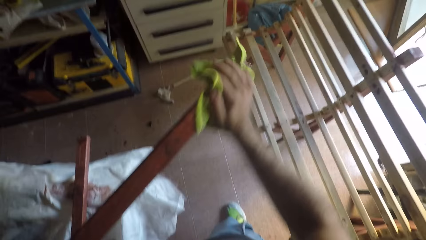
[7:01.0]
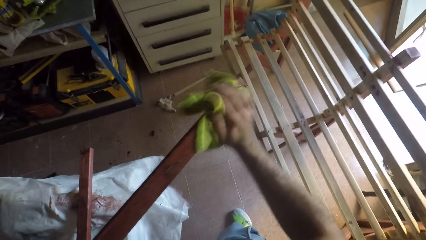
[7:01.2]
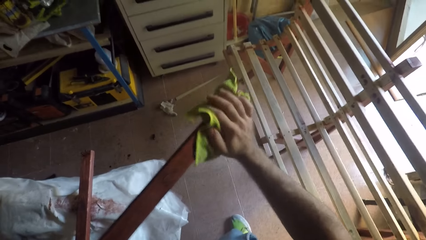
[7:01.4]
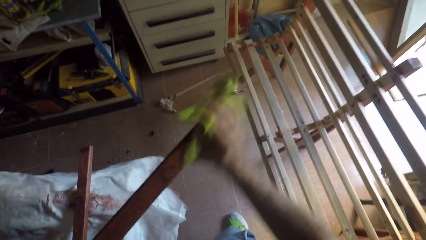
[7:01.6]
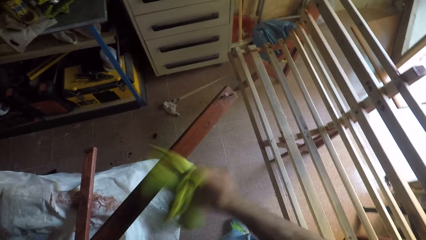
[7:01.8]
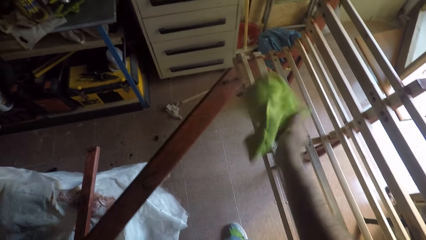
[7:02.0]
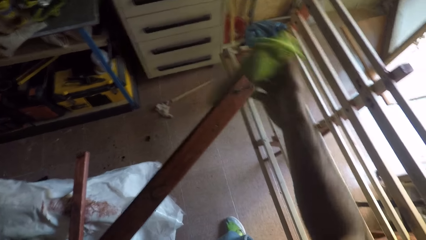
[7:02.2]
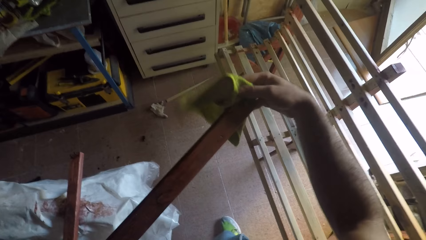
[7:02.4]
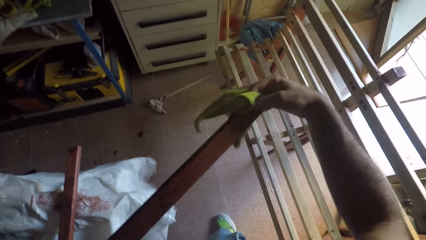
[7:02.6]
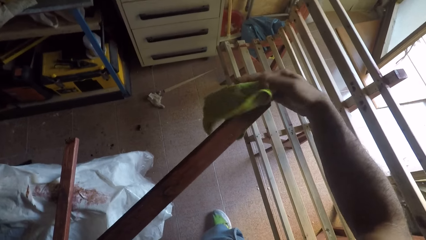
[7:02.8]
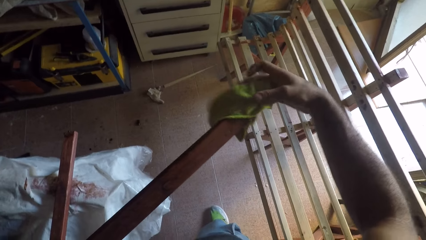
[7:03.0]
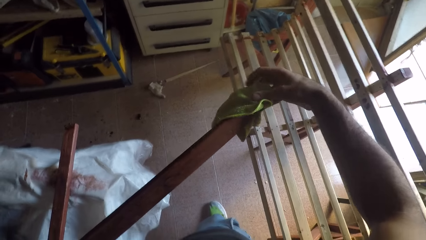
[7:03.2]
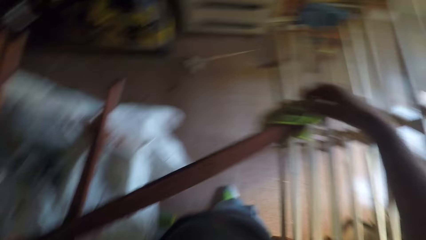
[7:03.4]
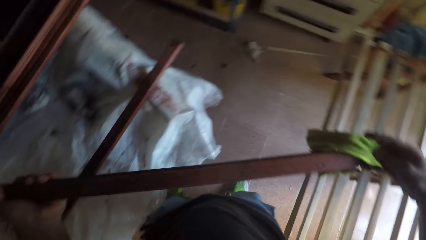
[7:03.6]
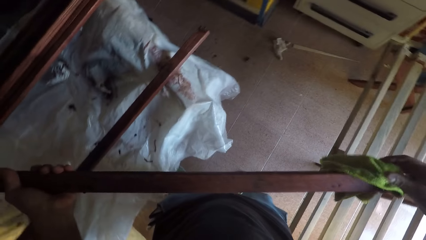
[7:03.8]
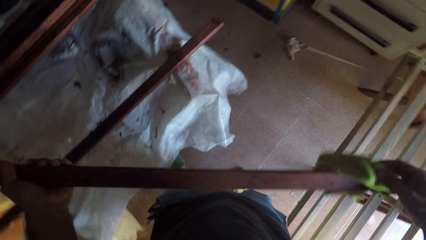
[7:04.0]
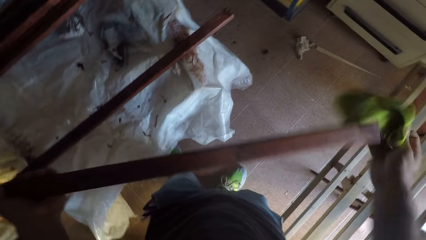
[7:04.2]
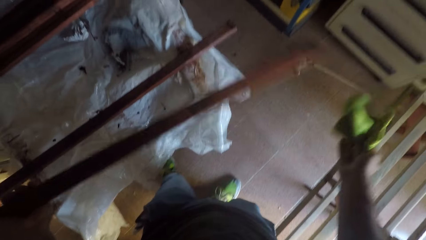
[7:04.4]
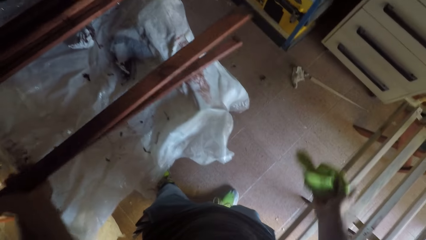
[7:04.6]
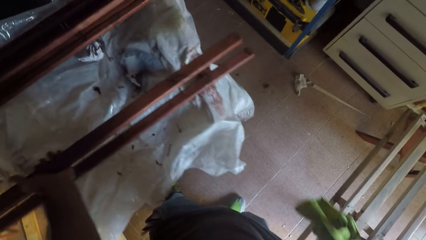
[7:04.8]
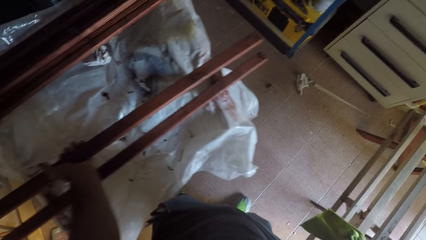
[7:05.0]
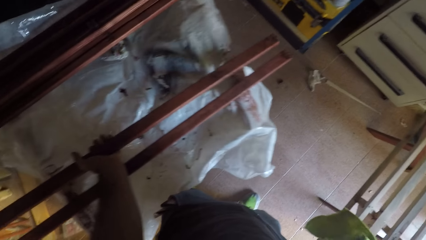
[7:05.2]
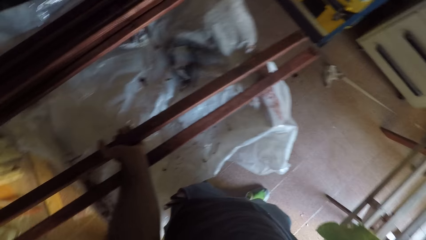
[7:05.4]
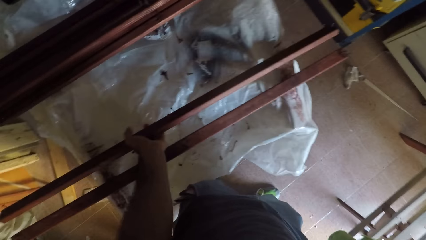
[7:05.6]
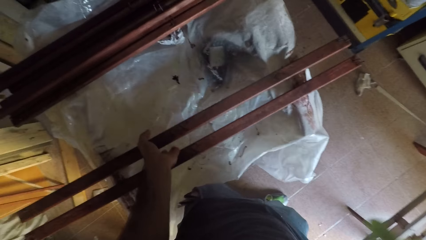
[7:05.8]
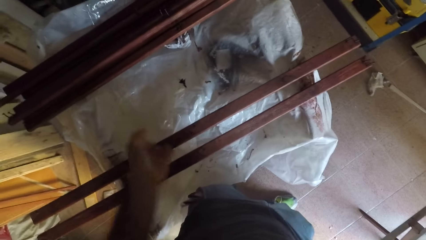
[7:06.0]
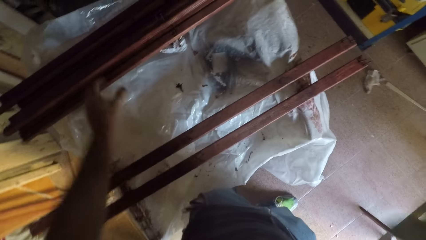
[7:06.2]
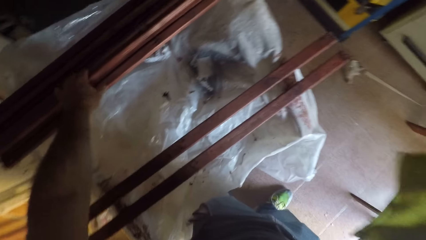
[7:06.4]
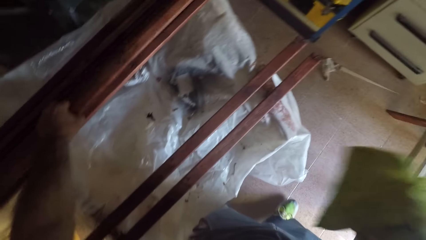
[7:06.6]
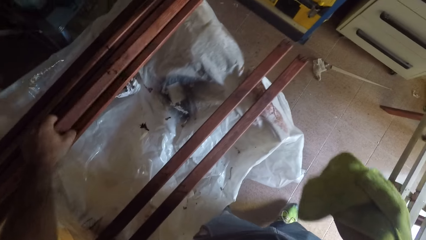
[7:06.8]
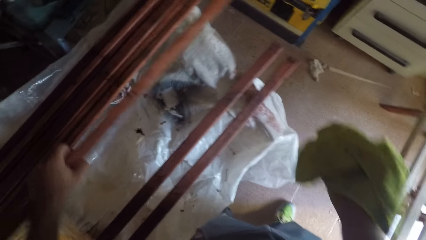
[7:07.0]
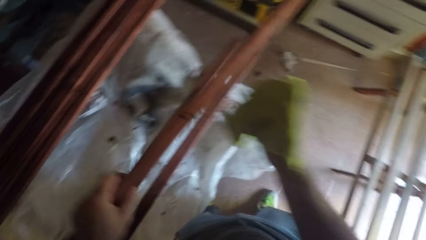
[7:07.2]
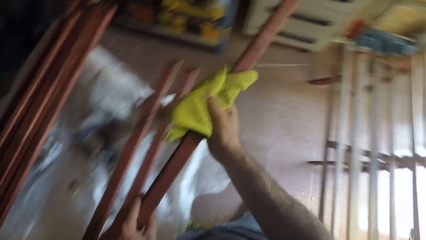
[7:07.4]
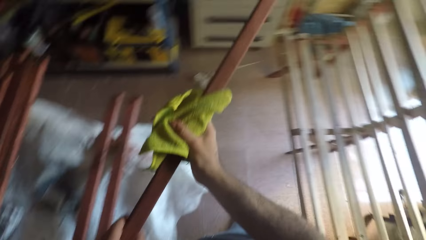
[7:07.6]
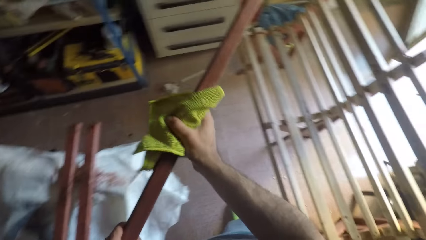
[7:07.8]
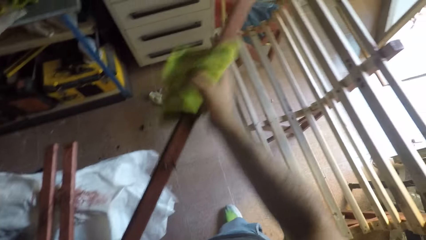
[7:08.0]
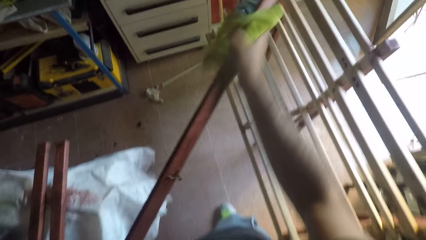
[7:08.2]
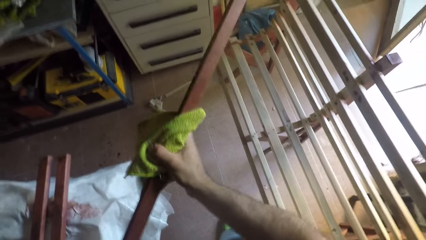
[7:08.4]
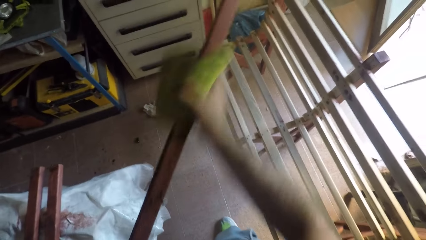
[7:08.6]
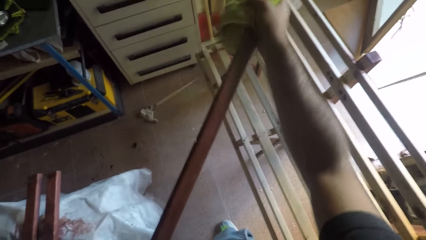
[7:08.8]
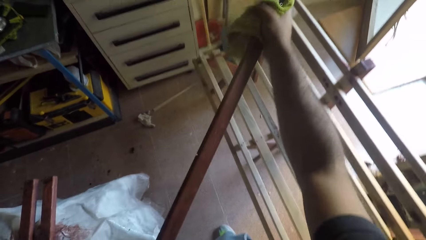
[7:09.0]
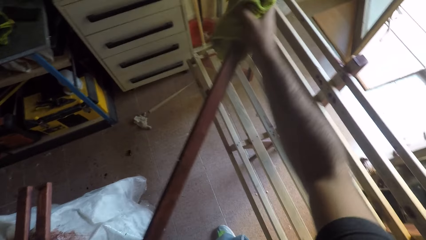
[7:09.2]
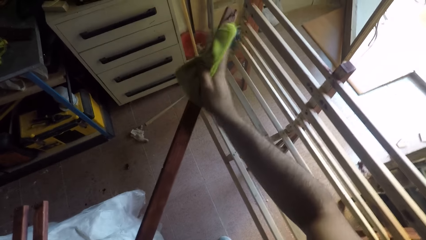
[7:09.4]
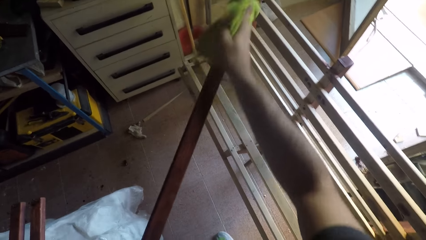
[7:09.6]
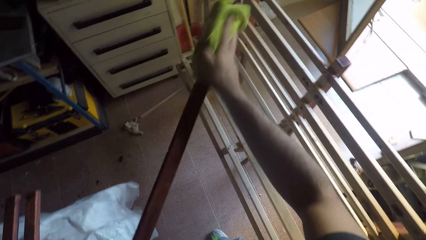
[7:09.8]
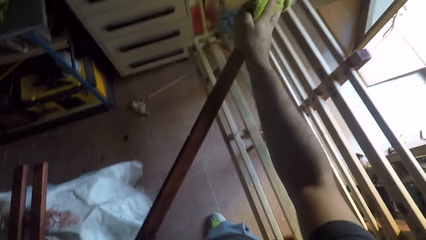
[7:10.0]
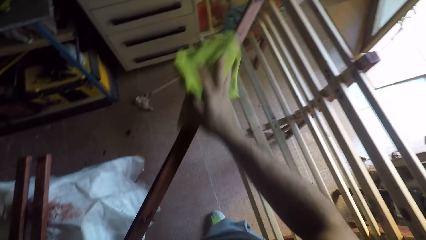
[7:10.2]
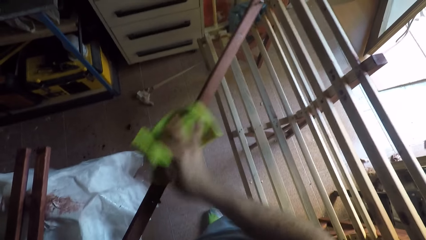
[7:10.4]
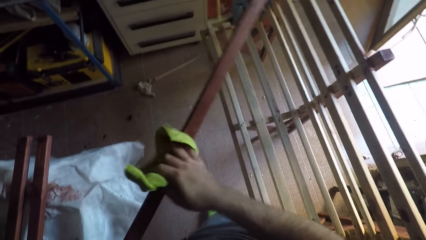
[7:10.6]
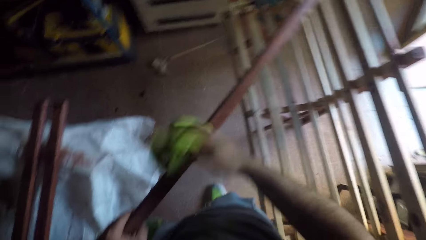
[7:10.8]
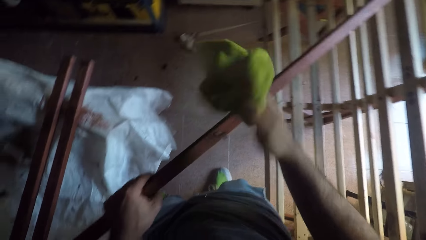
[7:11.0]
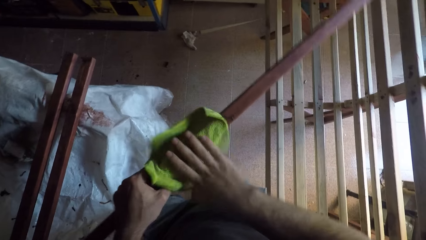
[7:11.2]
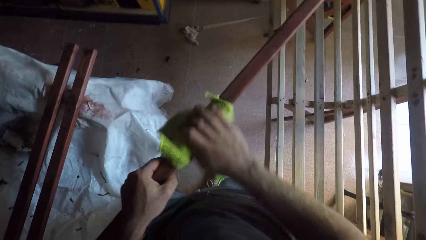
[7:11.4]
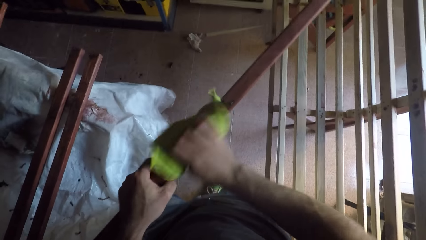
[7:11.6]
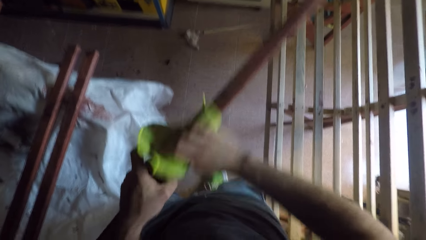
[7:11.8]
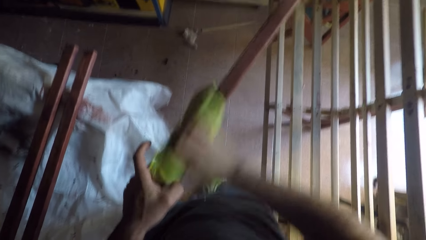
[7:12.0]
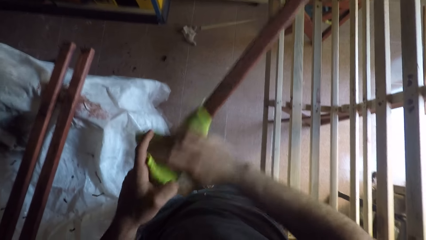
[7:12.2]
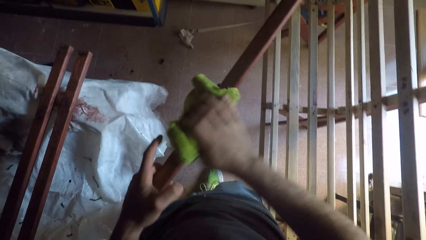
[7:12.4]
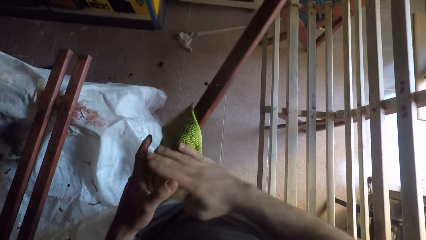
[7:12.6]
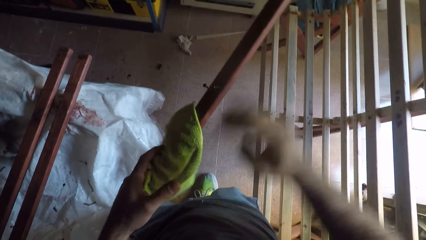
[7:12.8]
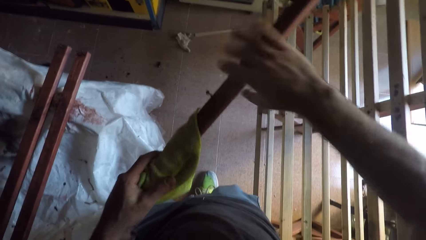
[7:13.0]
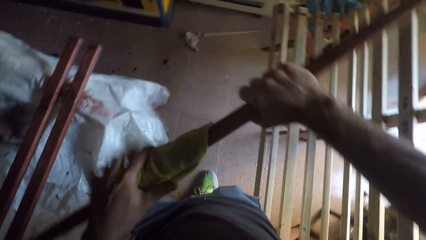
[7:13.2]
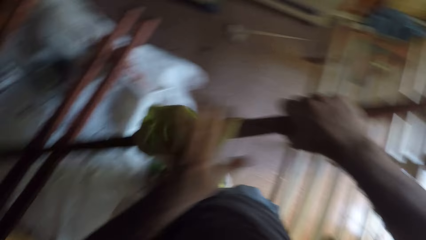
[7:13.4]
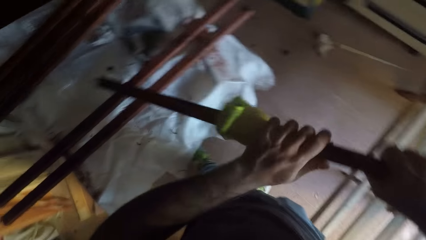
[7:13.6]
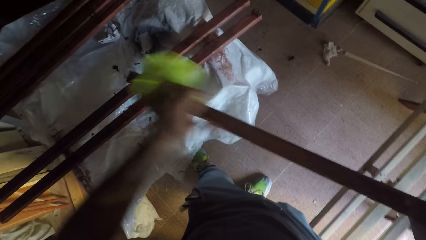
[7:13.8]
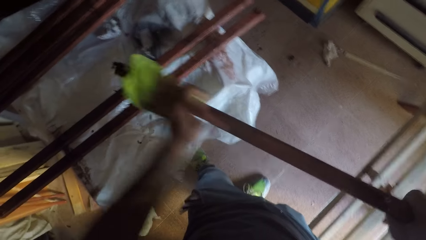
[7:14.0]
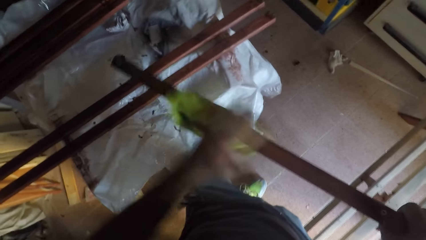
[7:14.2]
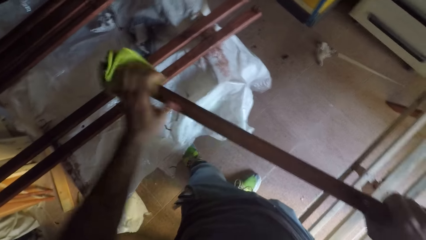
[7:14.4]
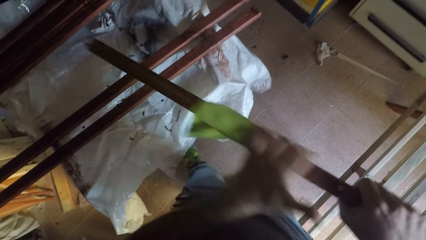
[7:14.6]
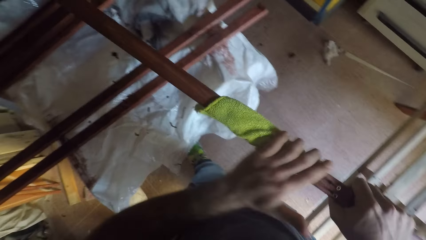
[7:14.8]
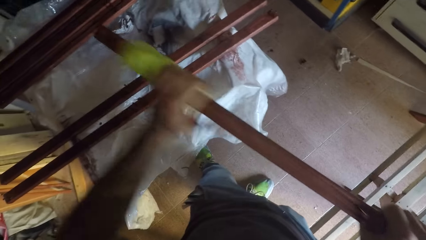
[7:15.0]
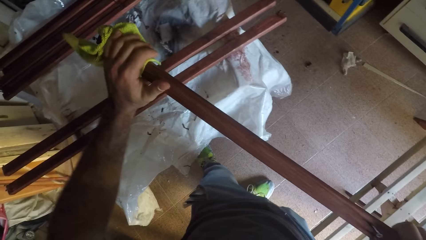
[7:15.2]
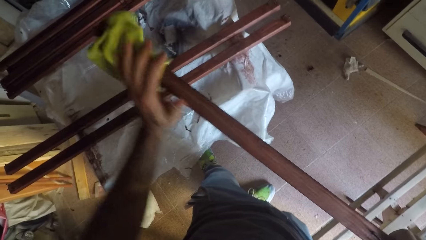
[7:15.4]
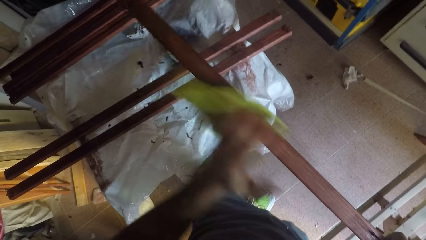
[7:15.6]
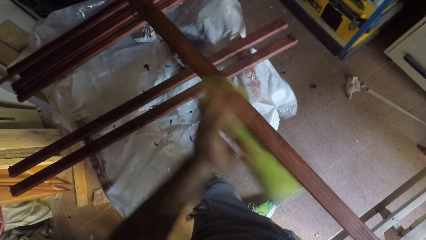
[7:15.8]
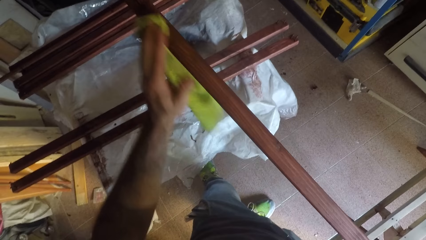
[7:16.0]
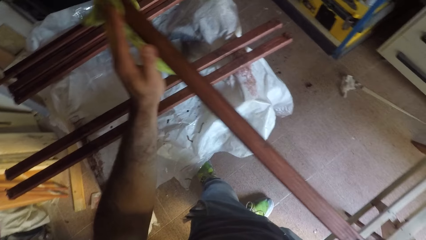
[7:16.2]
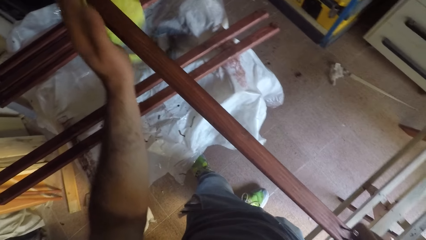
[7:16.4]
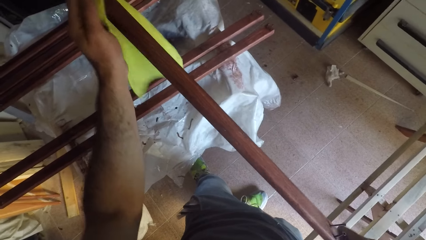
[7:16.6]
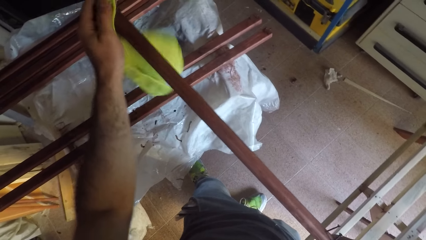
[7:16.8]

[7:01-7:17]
The camera wearer drops the wooden stick on the workbench. He picks up a wooden stick from the workbench. He cleans the wooden stick with the cloth. He switches the wooden stick to his left hand. He cleans the wooden stick with the cloth.
